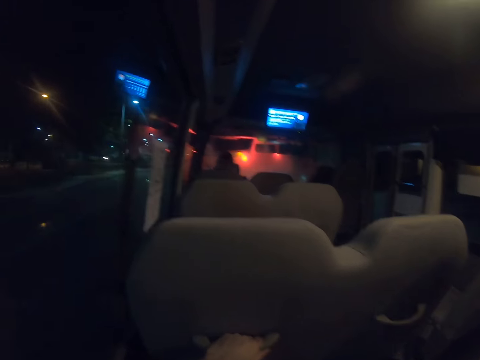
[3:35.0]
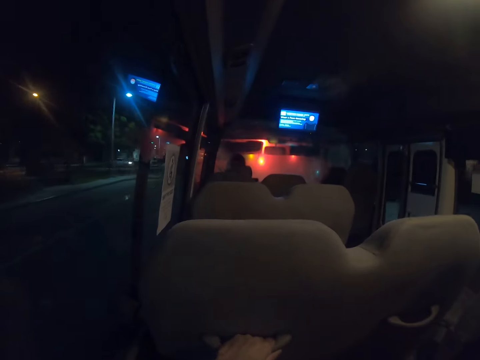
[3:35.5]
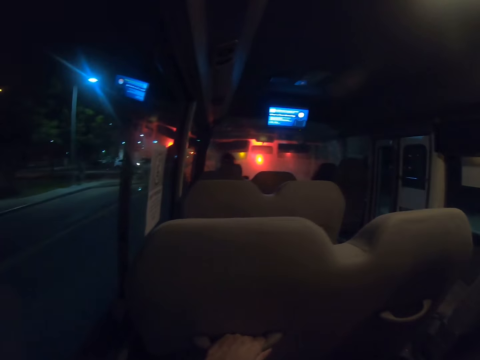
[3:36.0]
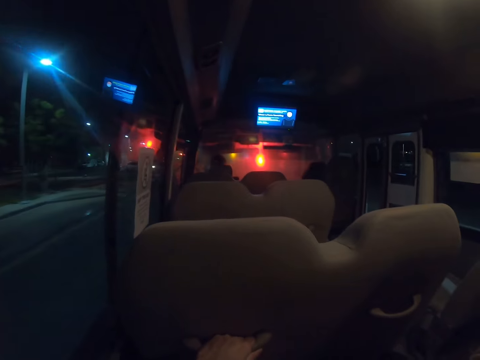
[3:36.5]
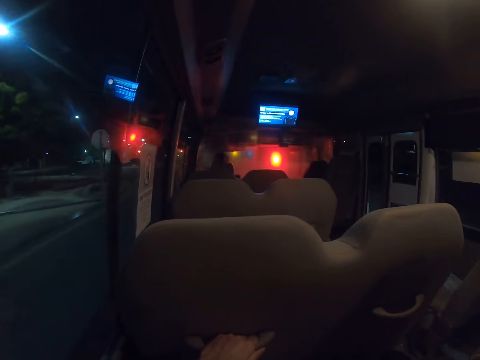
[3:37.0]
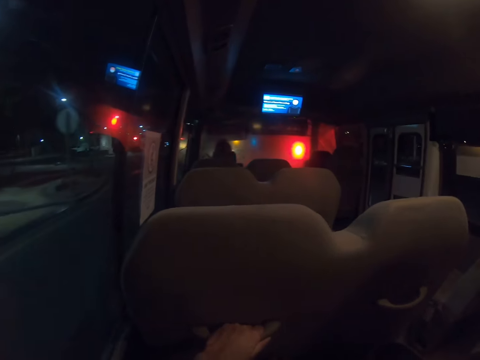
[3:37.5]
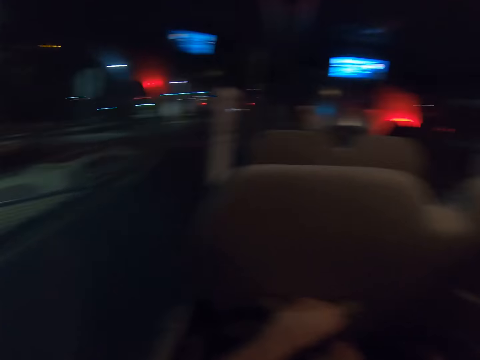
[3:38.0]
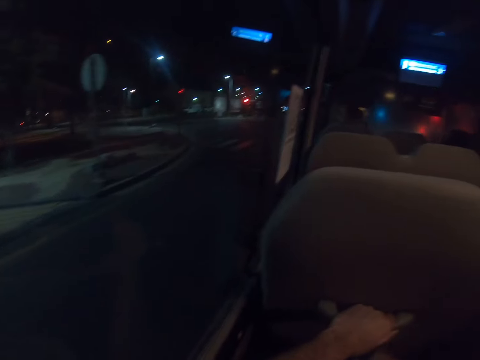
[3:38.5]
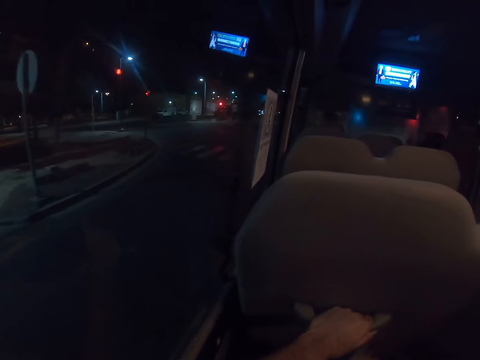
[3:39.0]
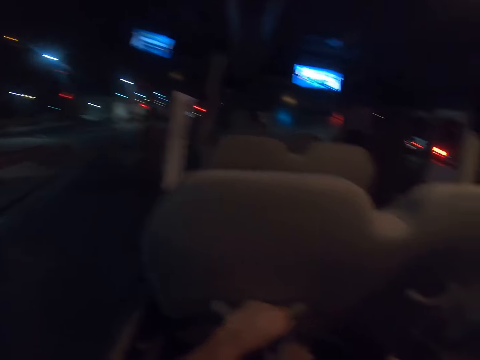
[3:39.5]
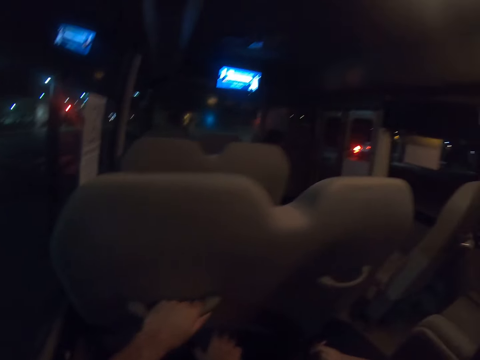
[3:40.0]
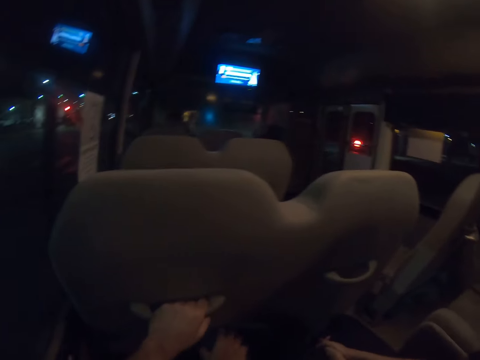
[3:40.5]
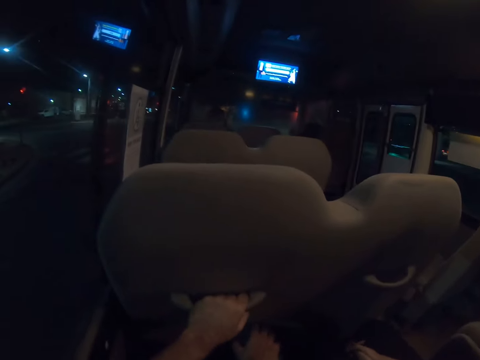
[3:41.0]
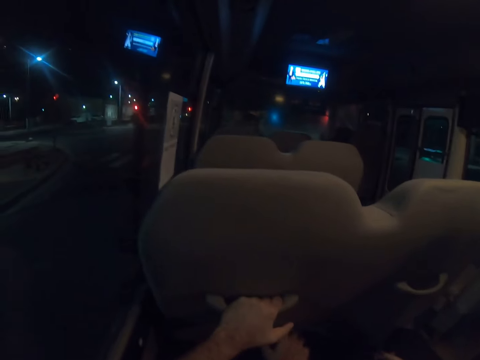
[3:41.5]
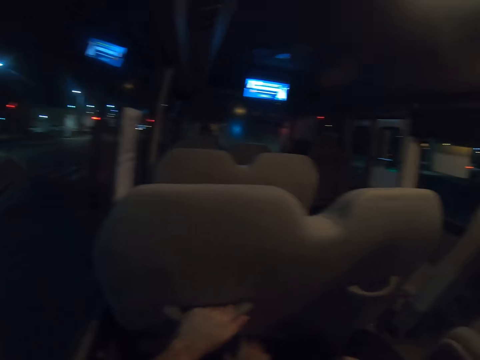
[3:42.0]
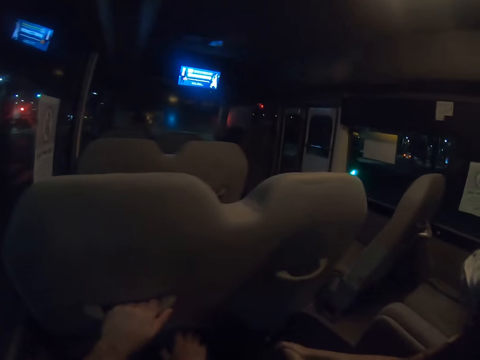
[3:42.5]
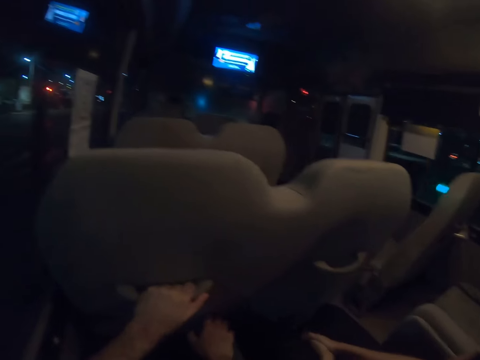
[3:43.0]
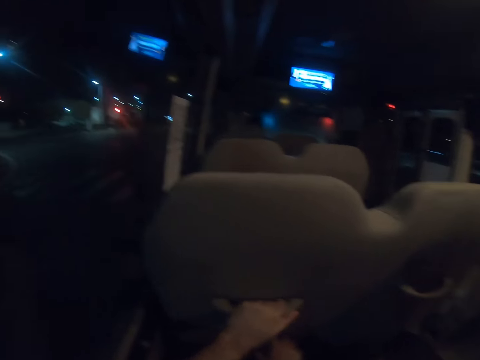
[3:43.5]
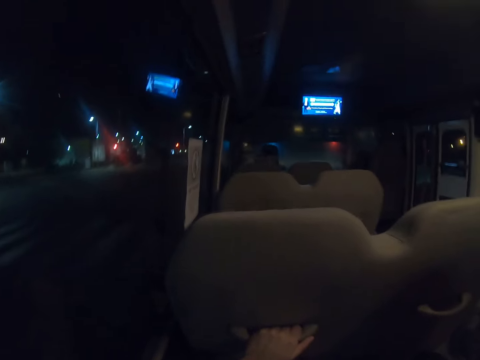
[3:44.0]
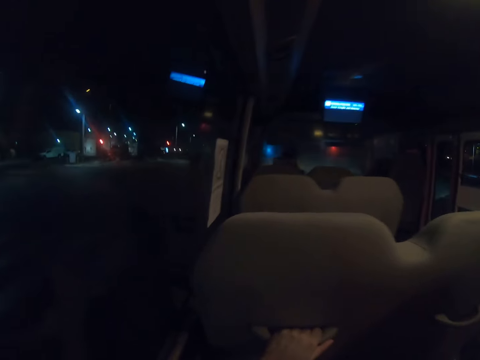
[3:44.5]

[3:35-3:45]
The camera wearer travels in the vehicle.

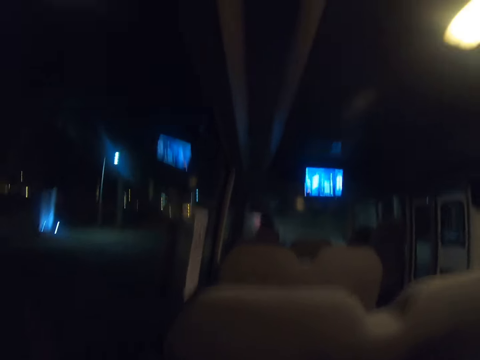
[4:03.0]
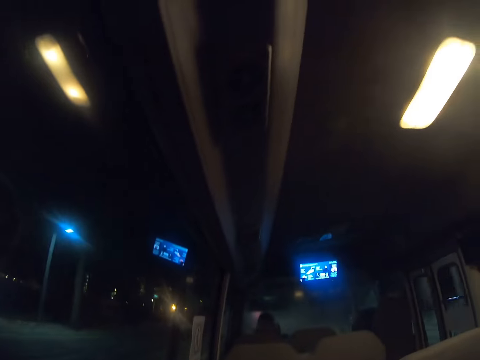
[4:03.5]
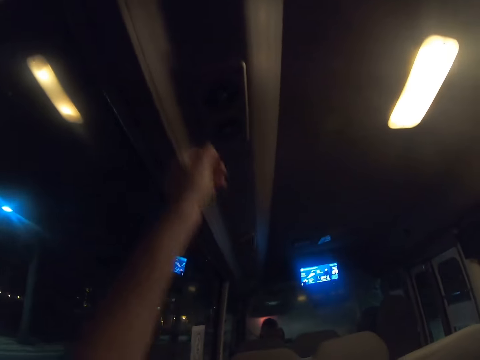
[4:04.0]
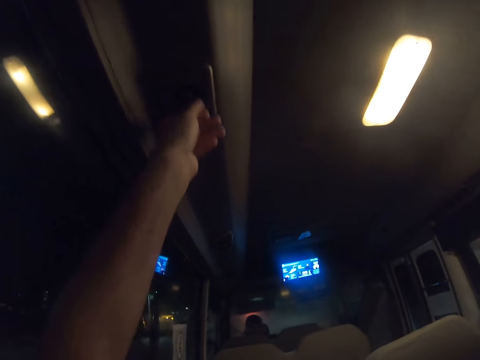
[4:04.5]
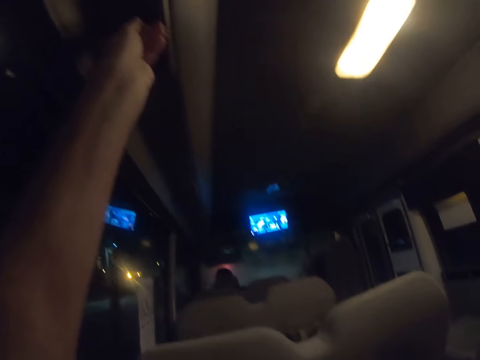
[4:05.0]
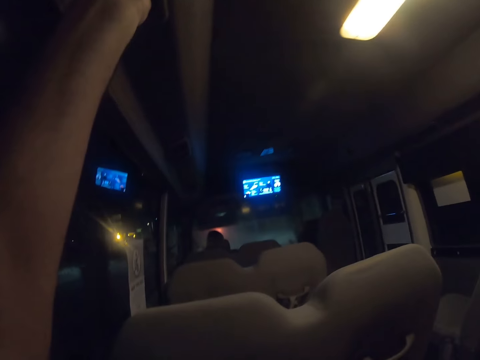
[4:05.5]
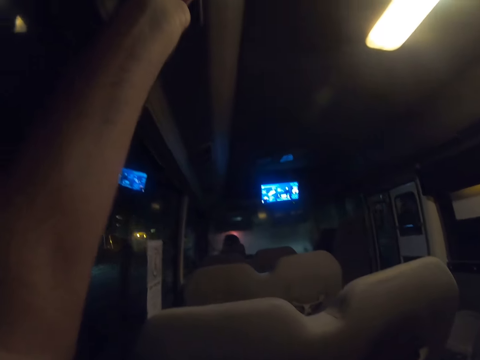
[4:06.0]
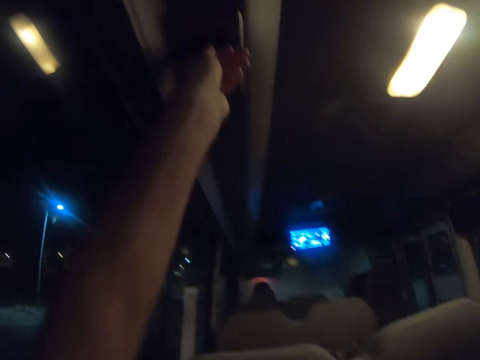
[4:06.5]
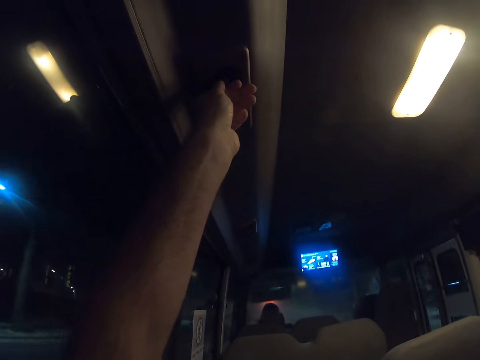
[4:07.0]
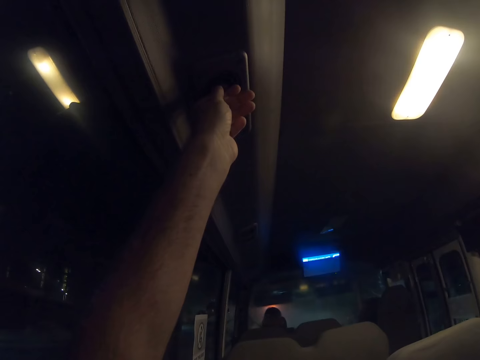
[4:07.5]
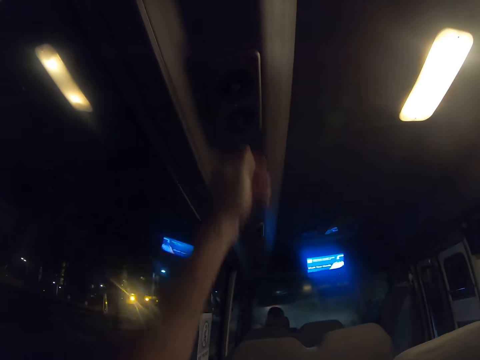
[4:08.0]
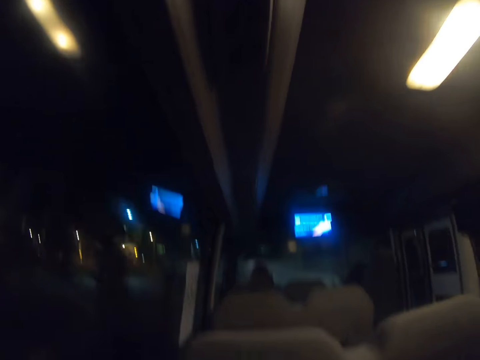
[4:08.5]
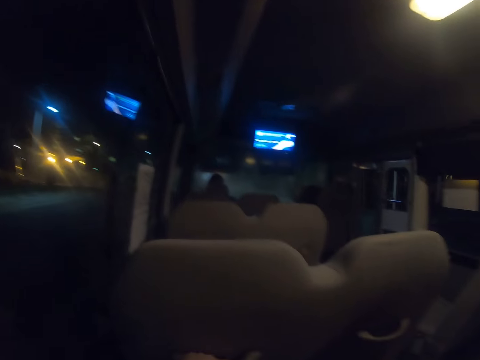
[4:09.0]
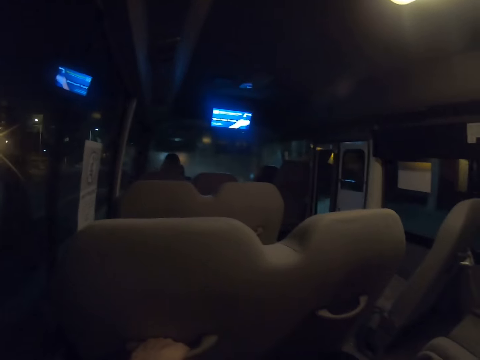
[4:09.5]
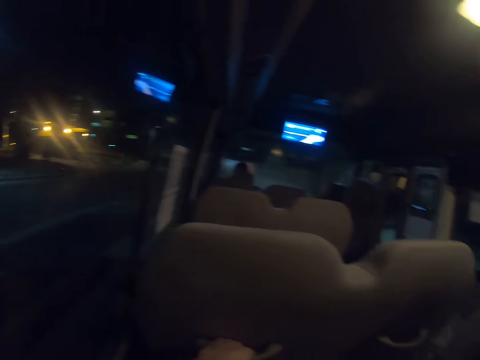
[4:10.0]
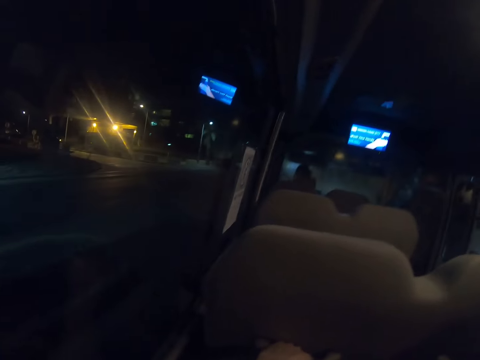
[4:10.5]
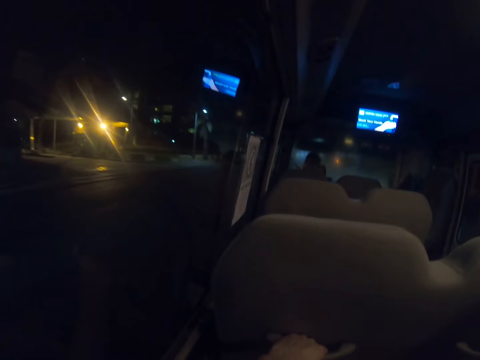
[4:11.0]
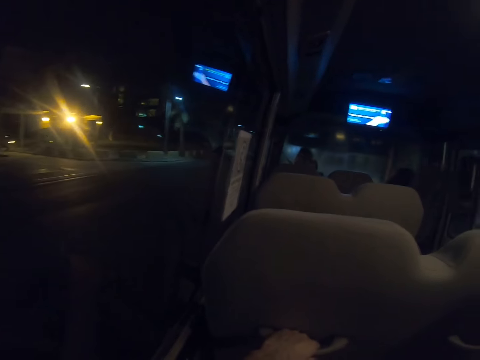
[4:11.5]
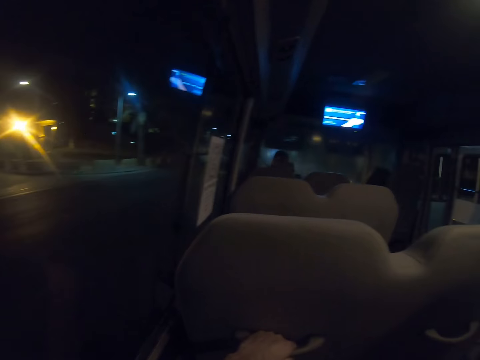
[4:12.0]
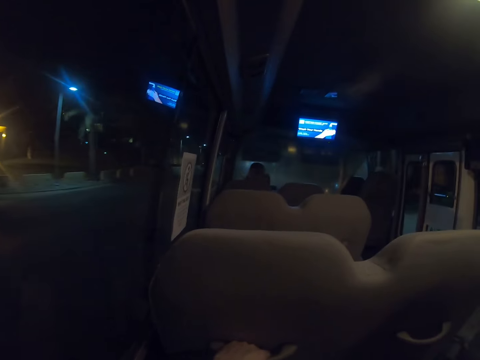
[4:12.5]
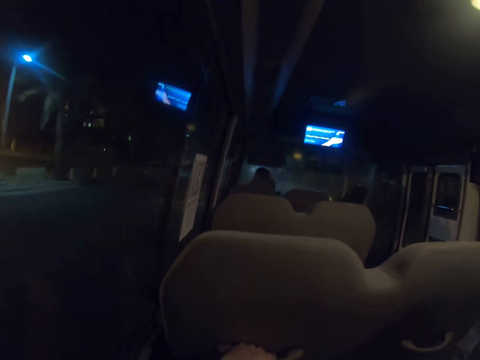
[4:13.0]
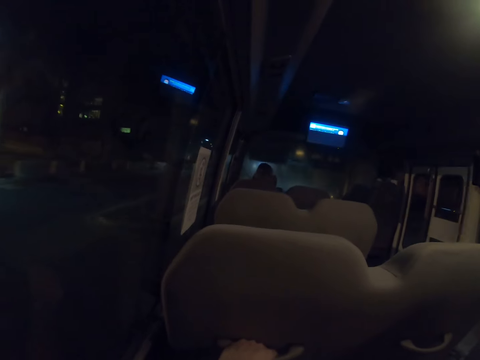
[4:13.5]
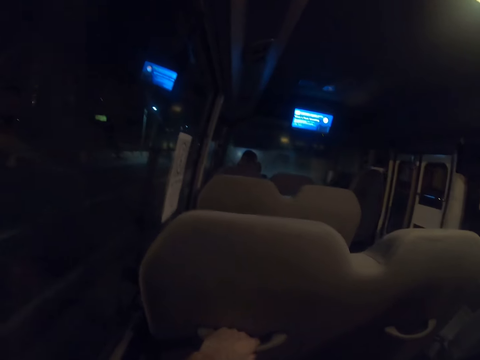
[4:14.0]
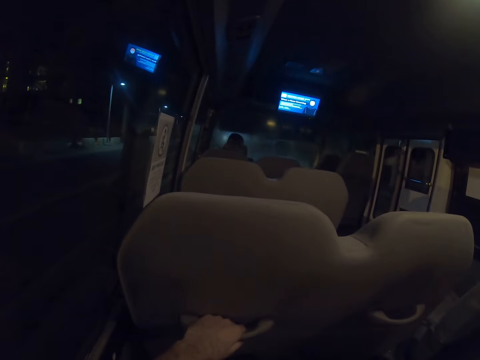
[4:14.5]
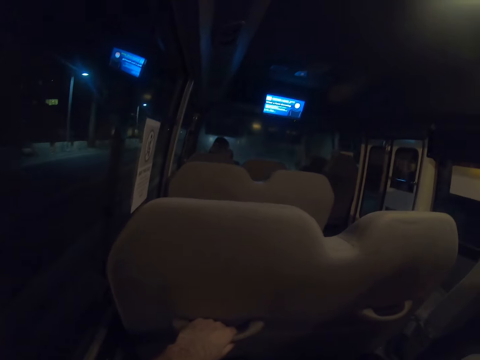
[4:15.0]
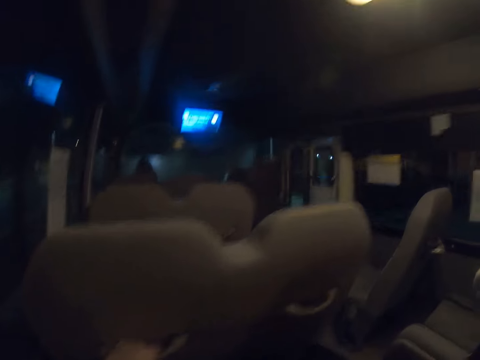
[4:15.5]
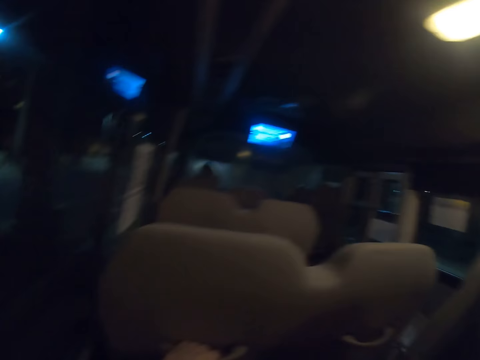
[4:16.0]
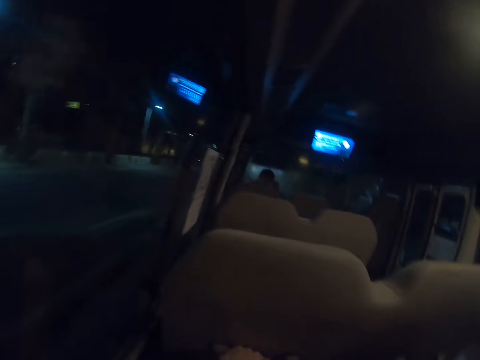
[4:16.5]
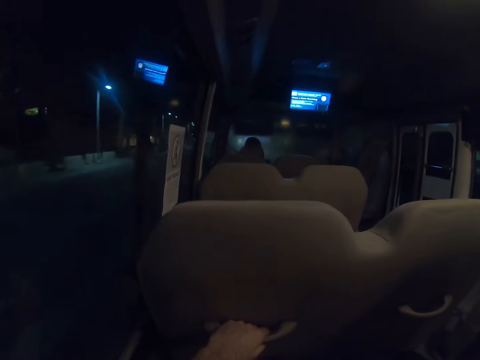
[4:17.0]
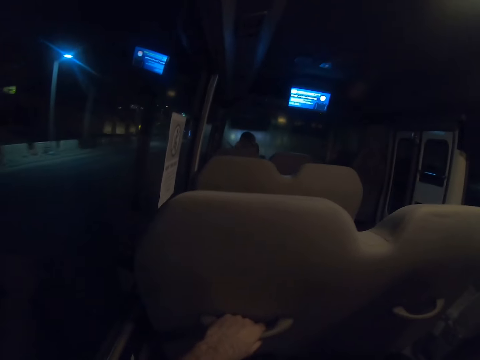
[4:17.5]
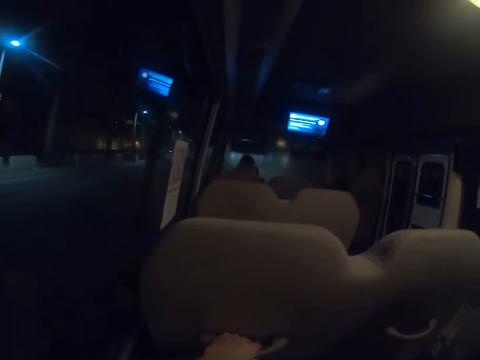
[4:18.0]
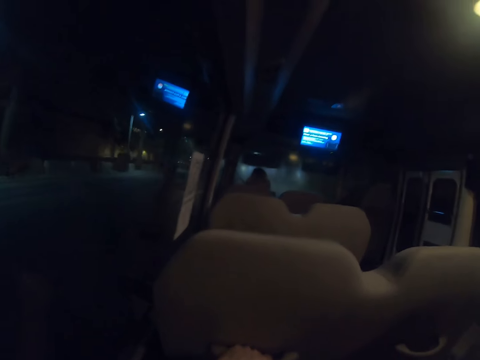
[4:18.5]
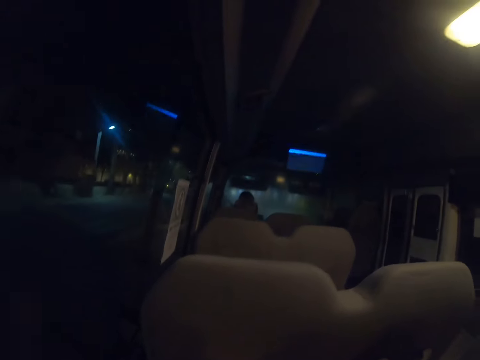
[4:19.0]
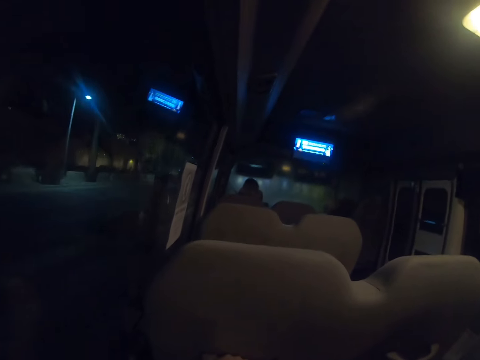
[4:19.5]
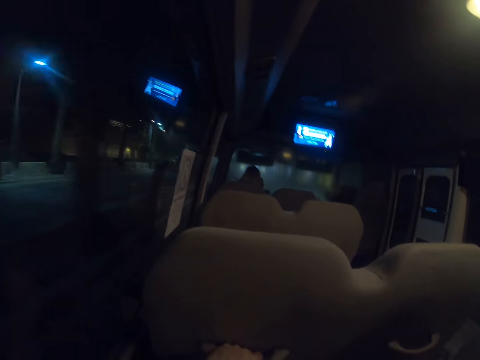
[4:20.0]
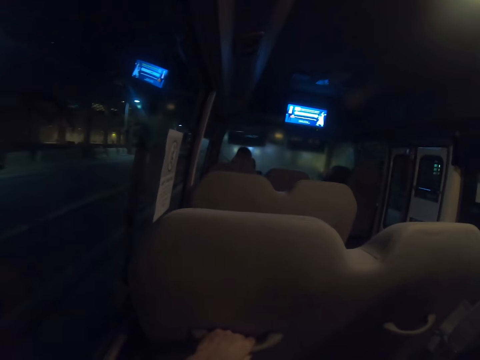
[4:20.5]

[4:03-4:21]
The camera wearer holds something in the bus. They press a button in the vehicle. A woman sits on the chair in the bus. The camera wearer travels in the vehicle.
